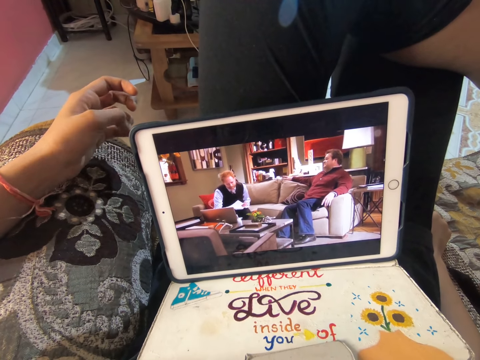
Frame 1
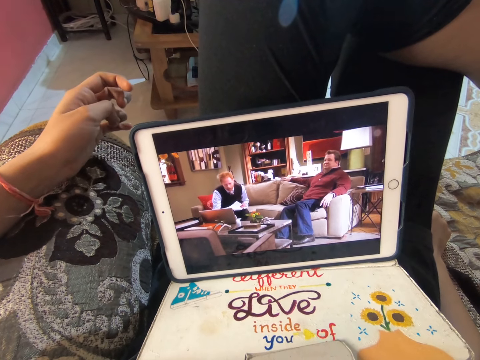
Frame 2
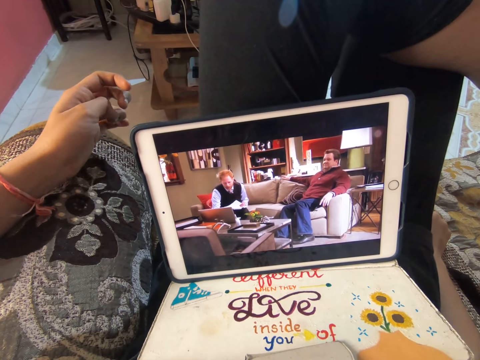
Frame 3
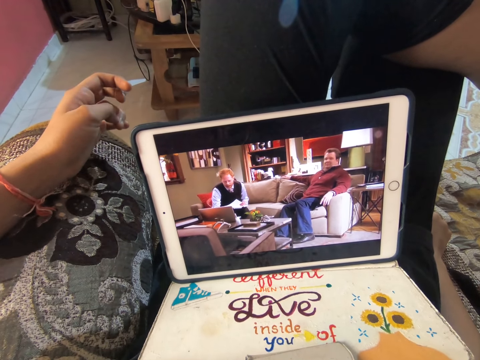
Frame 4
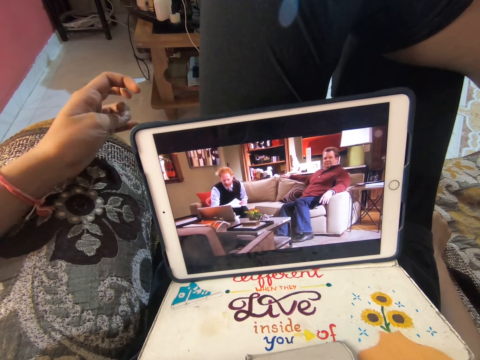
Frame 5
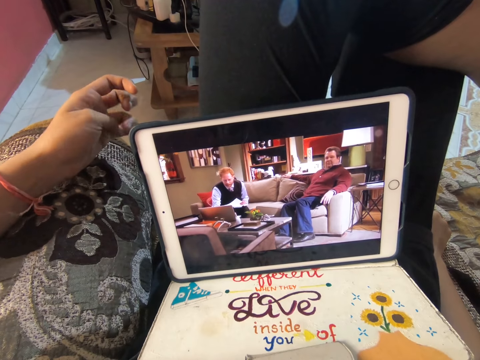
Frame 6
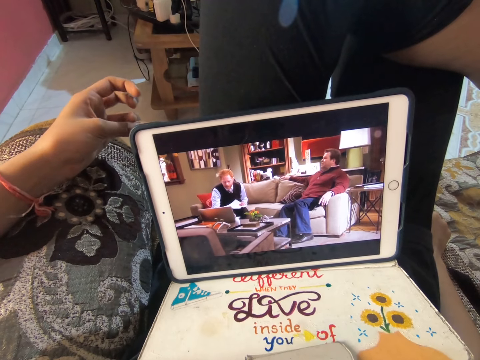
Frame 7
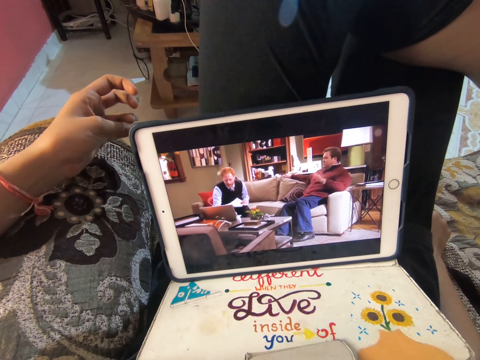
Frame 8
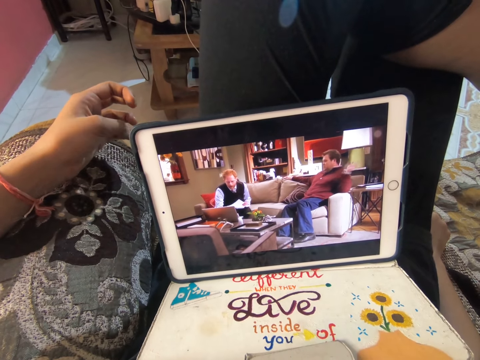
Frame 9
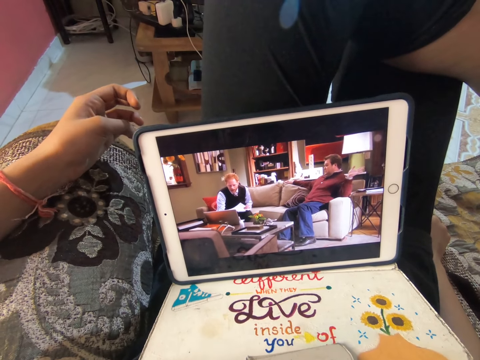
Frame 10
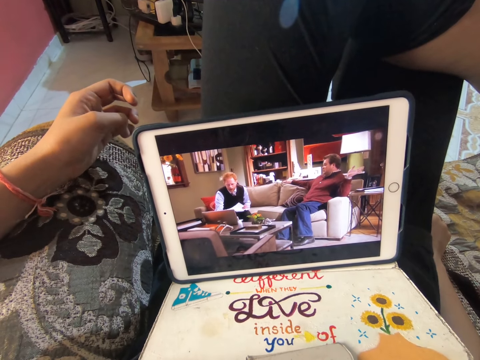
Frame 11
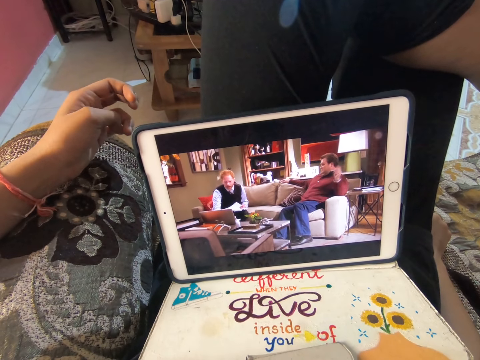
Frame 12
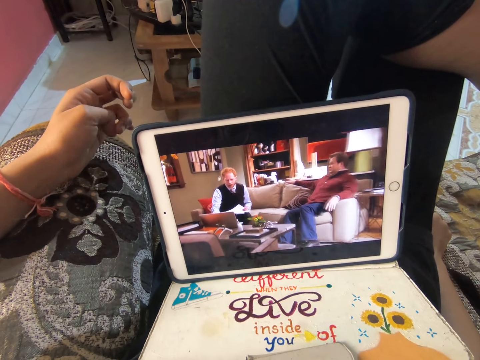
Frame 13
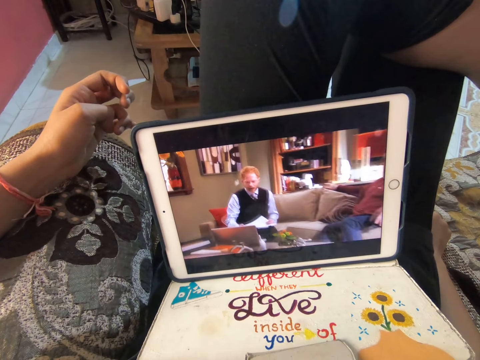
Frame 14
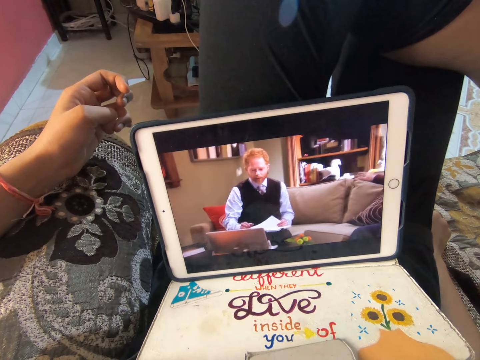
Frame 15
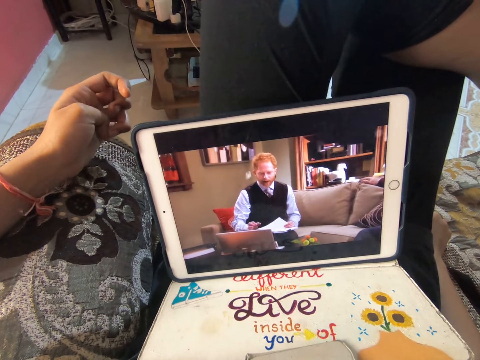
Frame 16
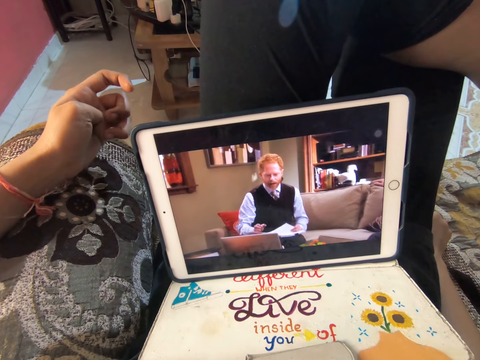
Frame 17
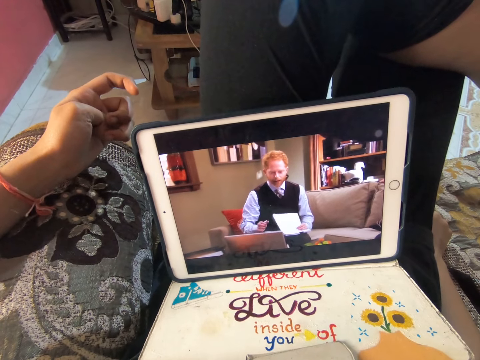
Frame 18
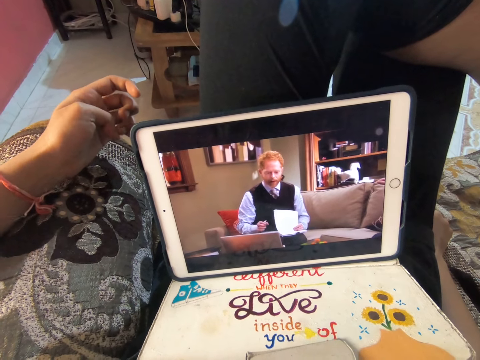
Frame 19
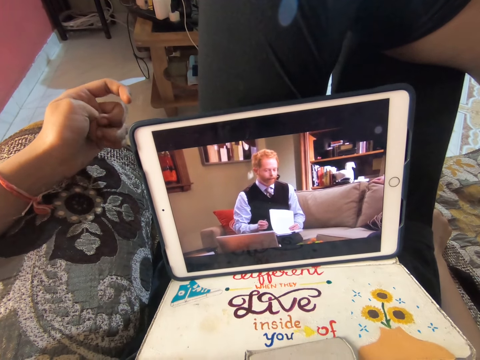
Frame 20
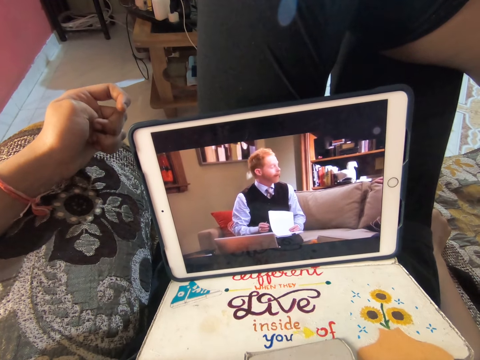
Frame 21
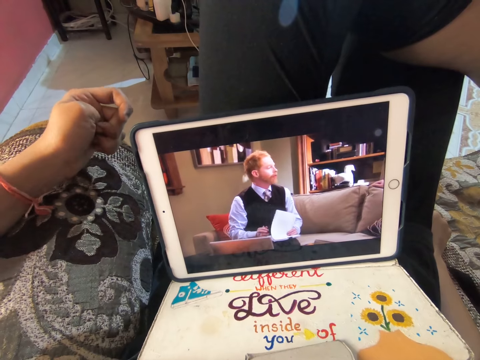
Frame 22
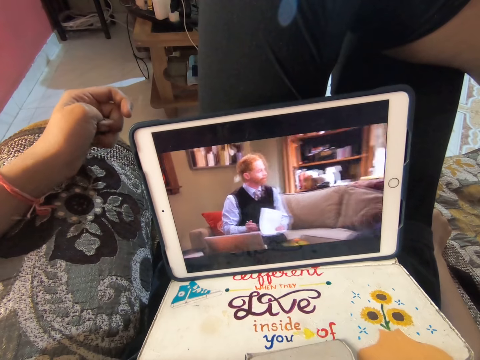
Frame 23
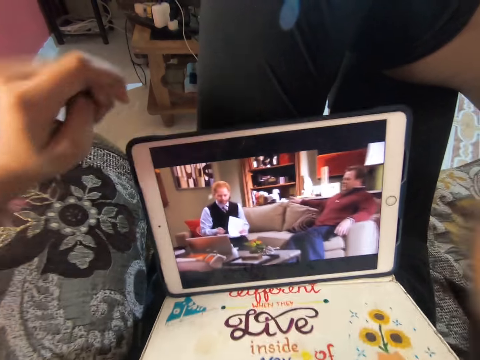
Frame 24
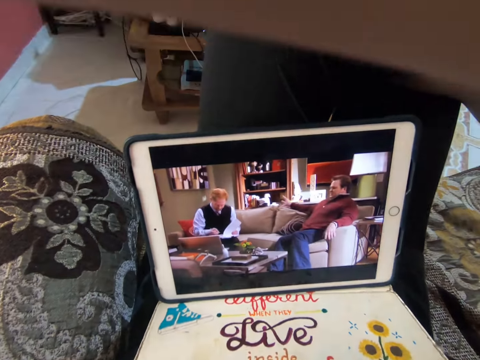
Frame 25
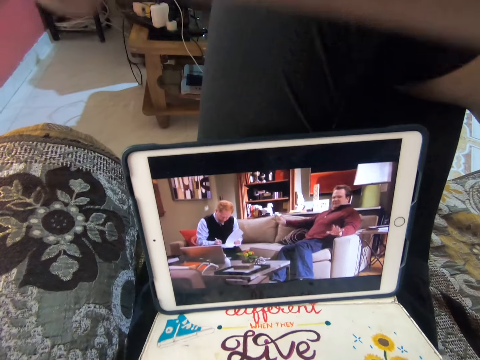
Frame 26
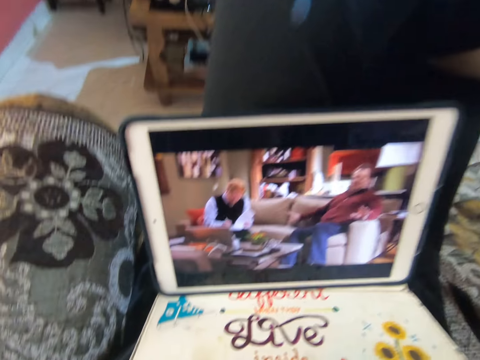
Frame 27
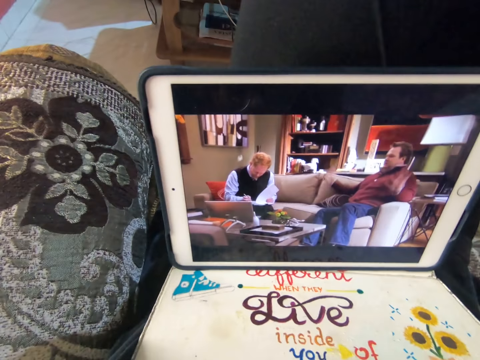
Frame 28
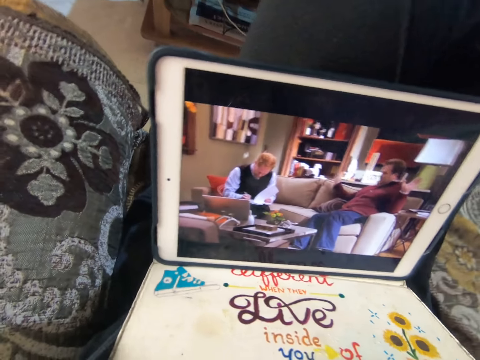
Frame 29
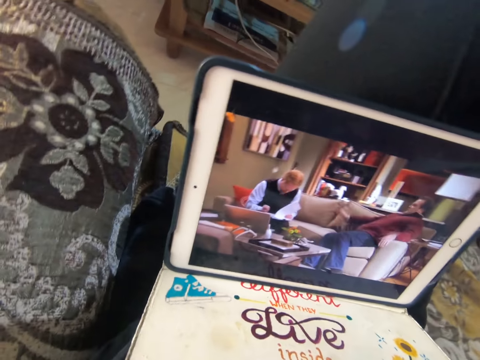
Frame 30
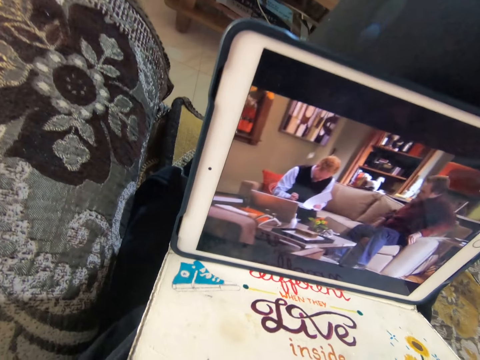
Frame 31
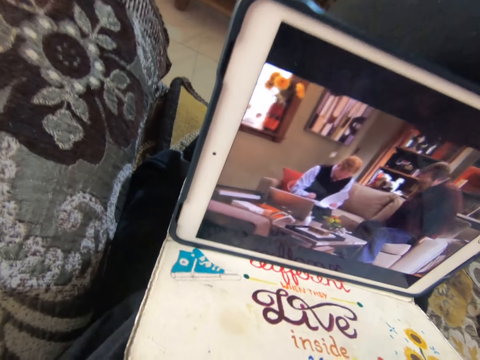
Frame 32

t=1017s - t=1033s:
The camera wearer moves the left hand. They lift the hand.

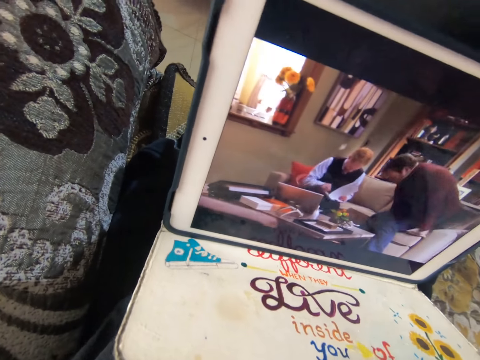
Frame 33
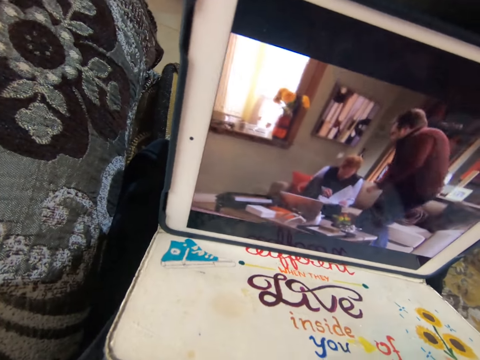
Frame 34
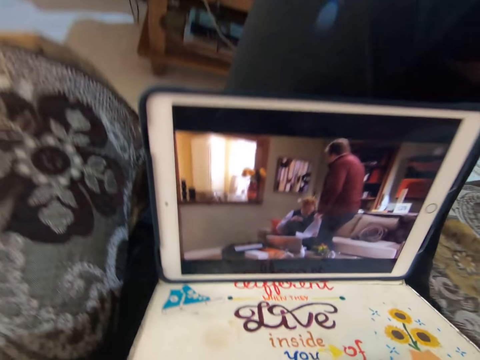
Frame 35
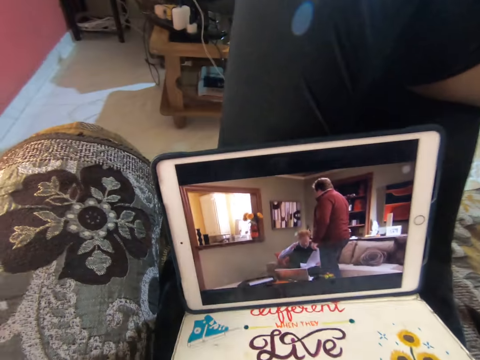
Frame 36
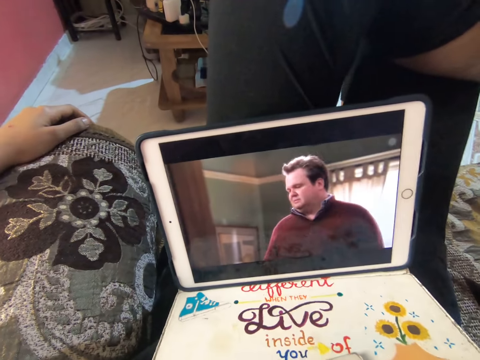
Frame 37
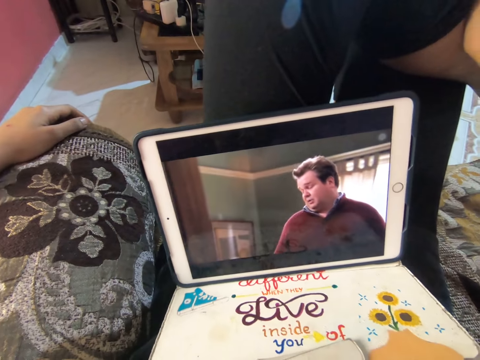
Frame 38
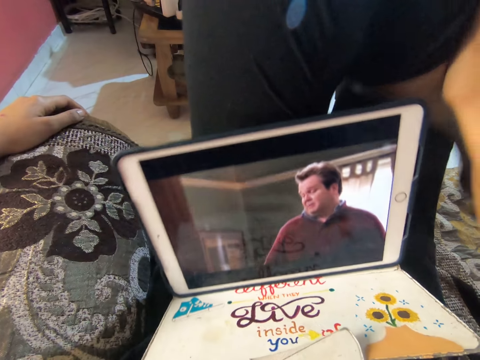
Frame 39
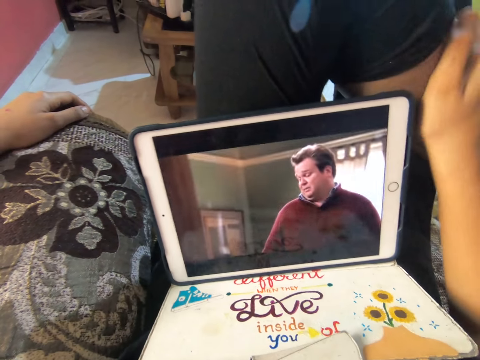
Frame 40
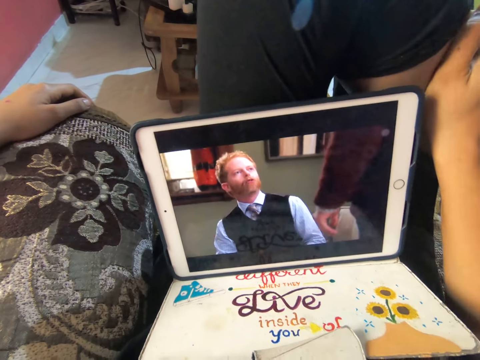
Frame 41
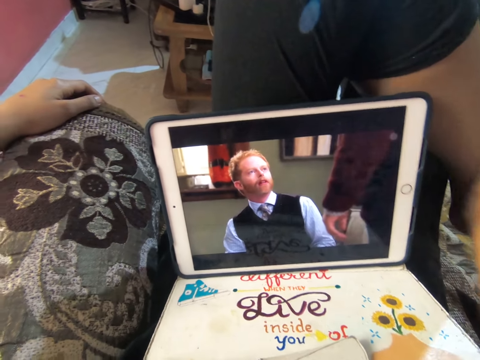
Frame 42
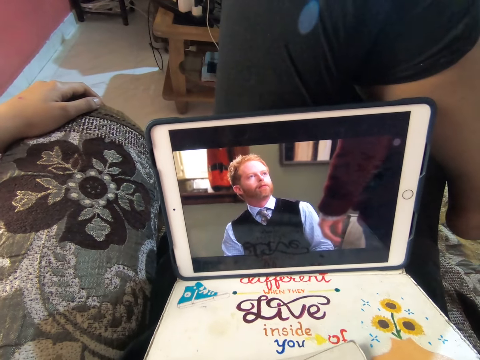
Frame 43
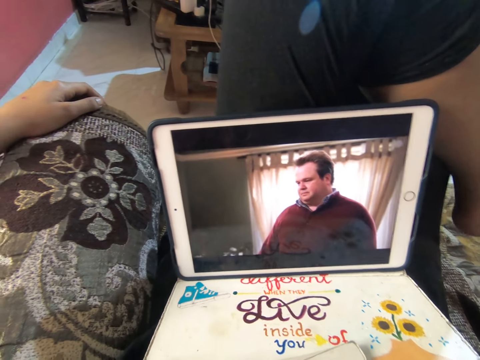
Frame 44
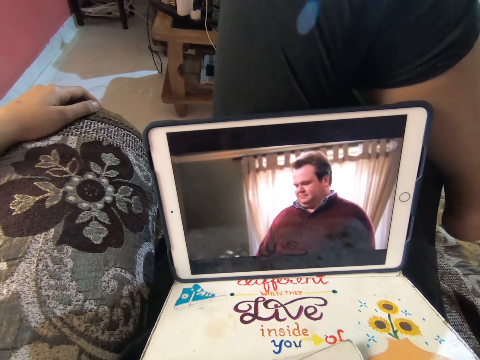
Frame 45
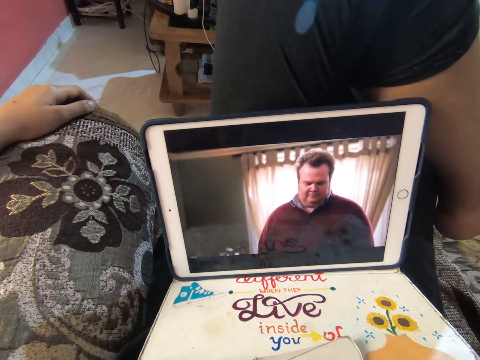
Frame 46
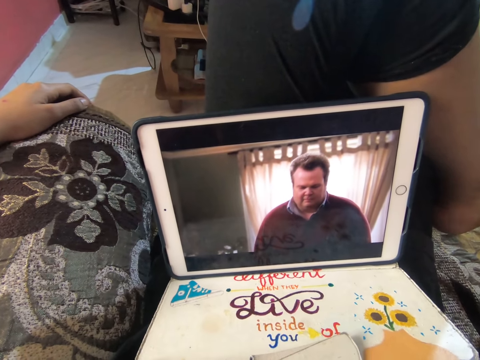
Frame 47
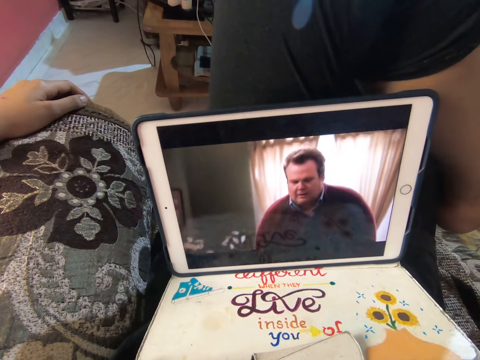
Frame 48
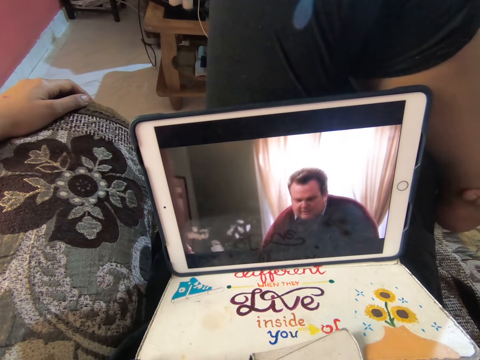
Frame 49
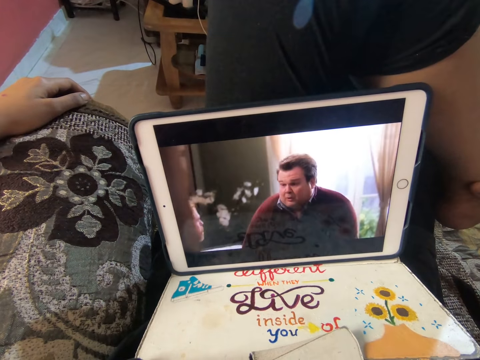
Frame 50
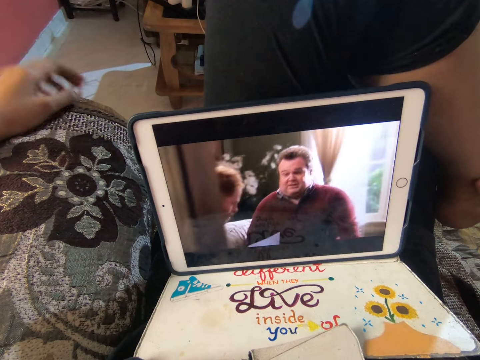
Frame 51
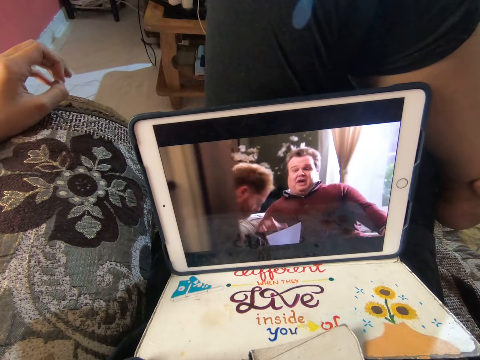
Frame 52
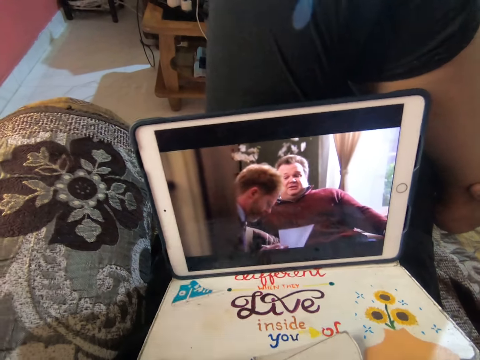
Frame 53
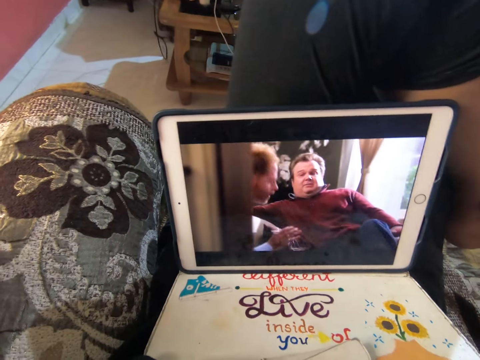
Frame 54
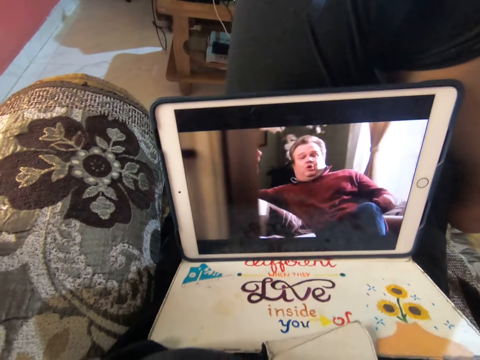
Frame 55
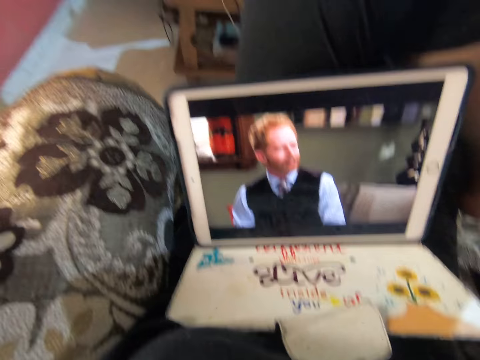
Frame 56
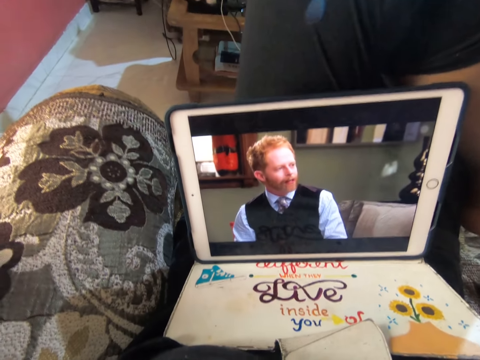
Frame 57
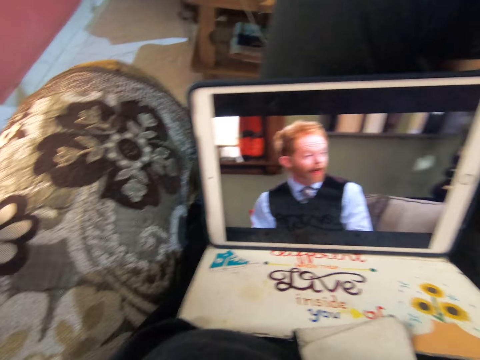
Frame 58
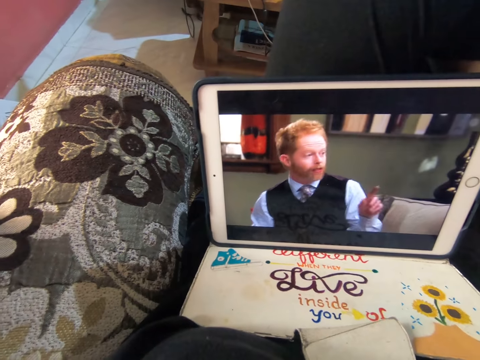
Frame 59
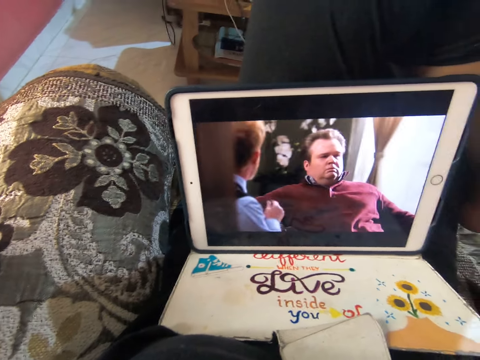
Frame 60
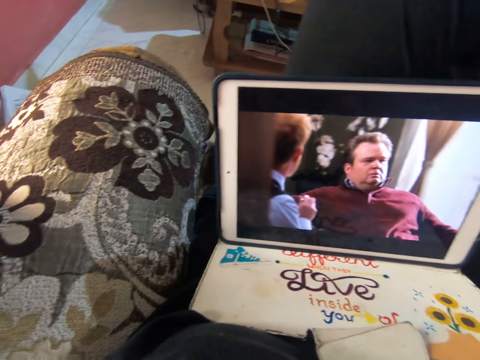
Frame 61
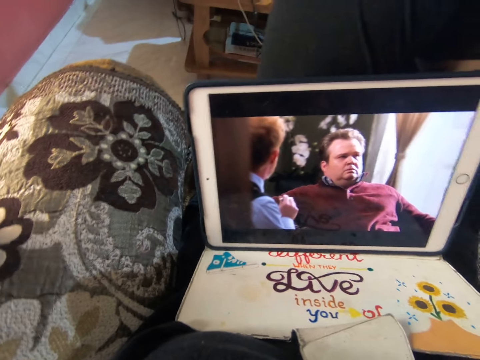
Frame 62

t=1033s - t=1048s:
The camera wearer drops the hand. They look at a tablet. They move the right hand. They move the left hand.
